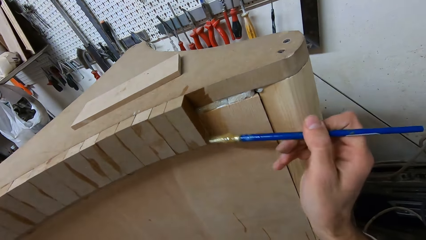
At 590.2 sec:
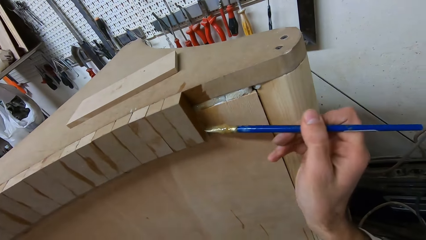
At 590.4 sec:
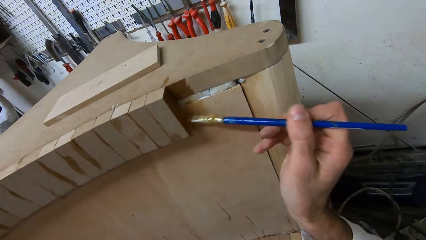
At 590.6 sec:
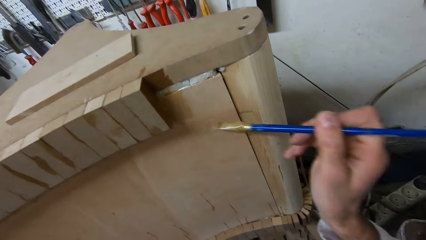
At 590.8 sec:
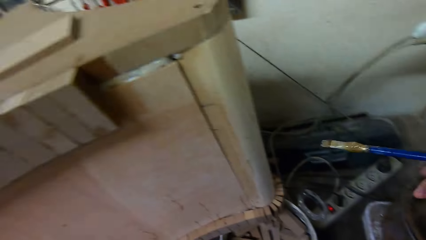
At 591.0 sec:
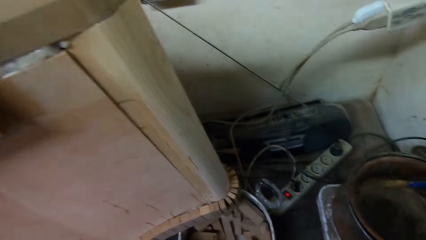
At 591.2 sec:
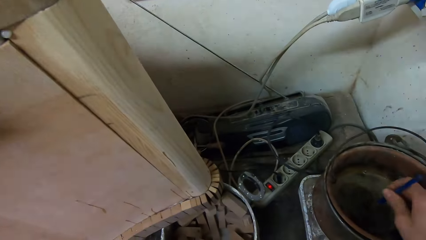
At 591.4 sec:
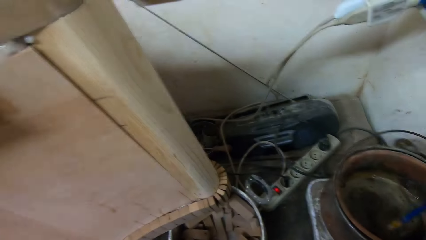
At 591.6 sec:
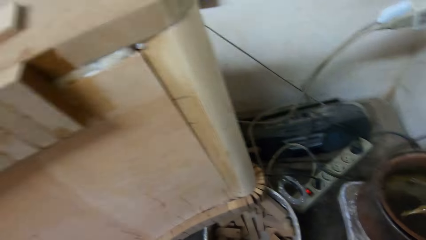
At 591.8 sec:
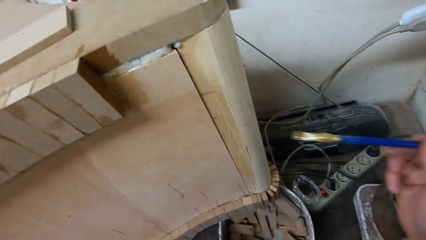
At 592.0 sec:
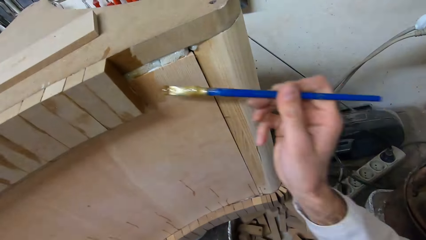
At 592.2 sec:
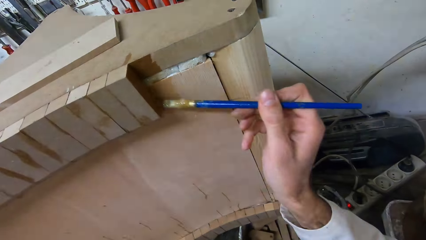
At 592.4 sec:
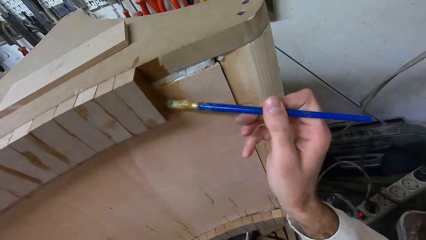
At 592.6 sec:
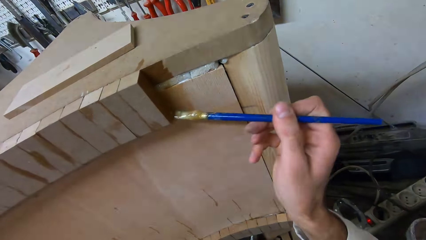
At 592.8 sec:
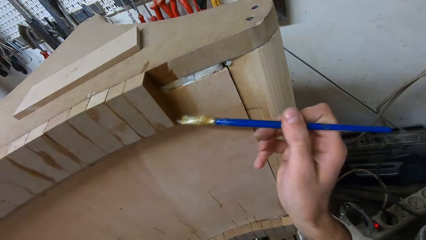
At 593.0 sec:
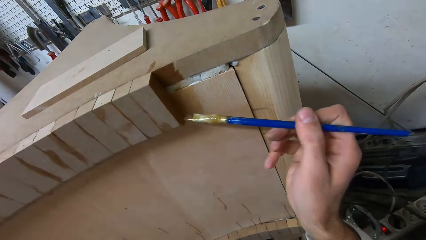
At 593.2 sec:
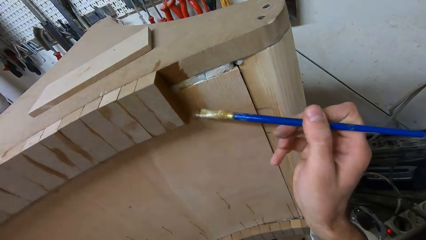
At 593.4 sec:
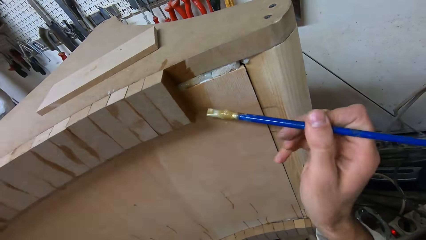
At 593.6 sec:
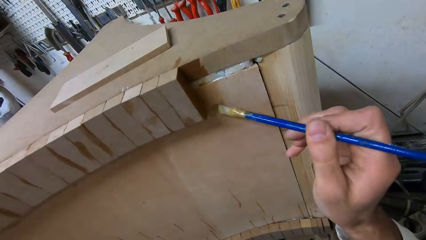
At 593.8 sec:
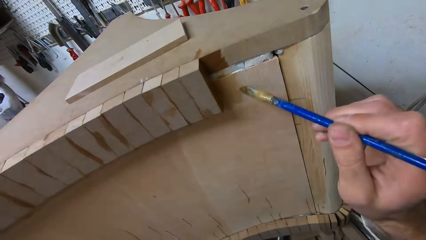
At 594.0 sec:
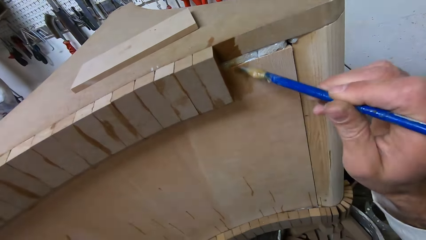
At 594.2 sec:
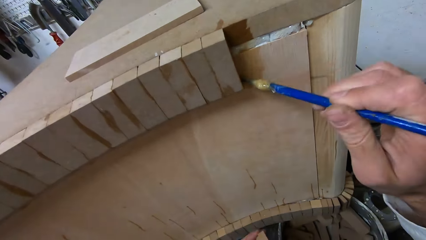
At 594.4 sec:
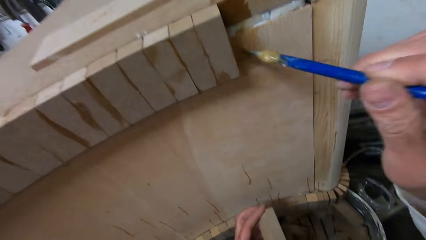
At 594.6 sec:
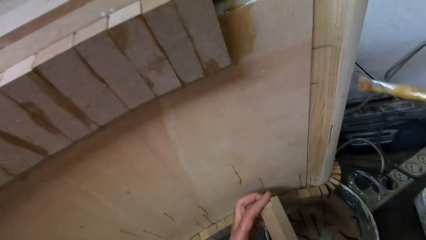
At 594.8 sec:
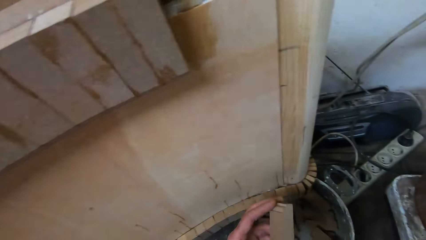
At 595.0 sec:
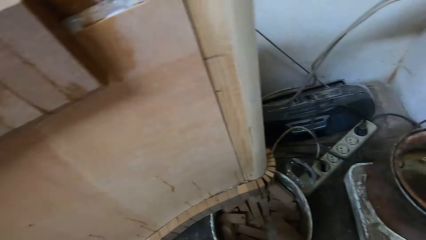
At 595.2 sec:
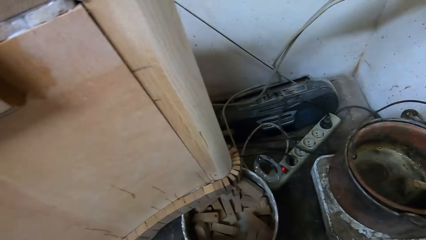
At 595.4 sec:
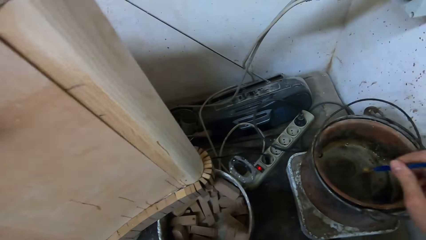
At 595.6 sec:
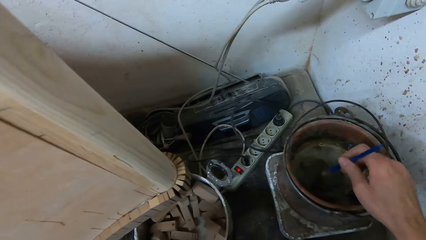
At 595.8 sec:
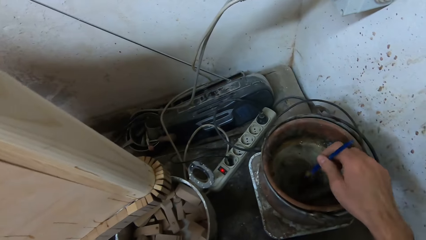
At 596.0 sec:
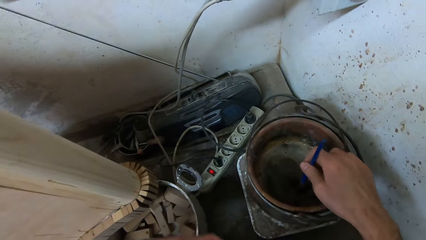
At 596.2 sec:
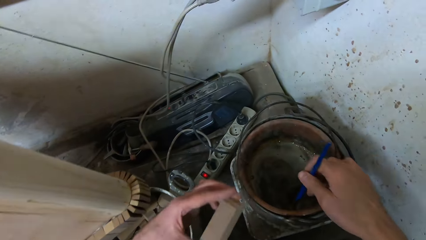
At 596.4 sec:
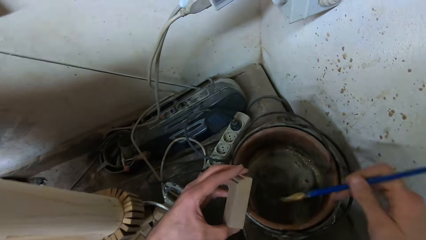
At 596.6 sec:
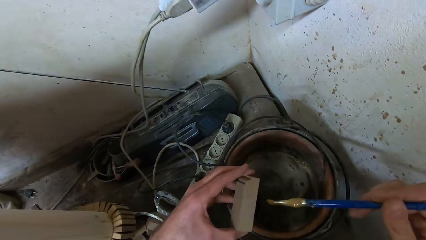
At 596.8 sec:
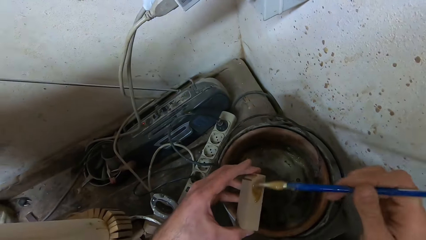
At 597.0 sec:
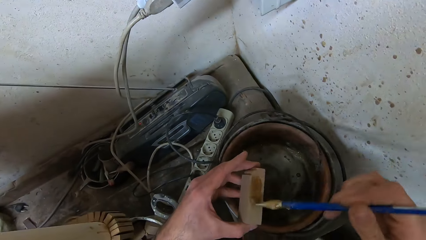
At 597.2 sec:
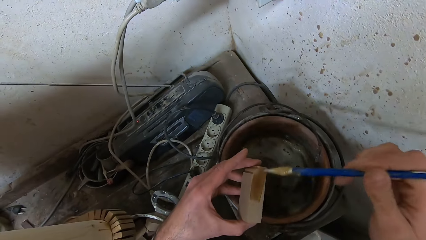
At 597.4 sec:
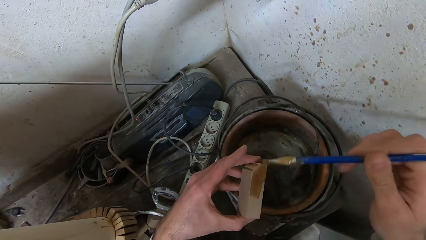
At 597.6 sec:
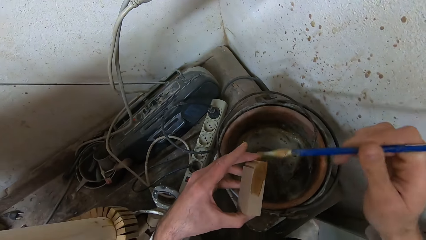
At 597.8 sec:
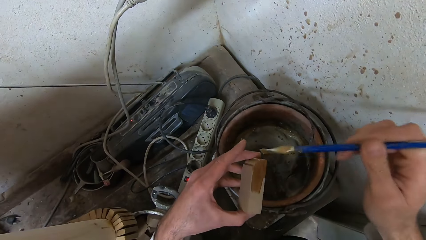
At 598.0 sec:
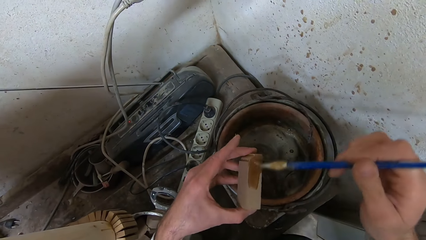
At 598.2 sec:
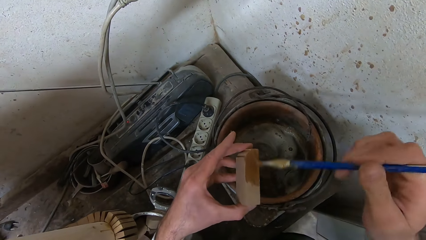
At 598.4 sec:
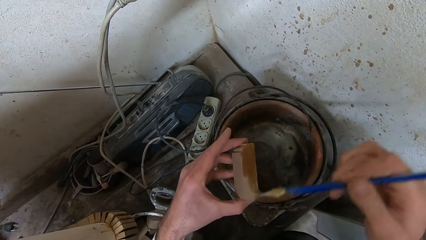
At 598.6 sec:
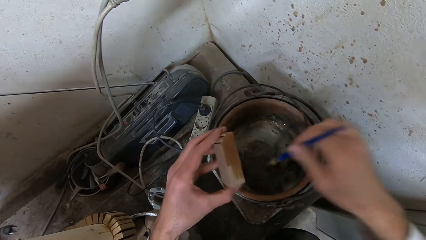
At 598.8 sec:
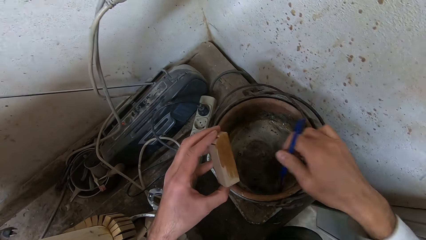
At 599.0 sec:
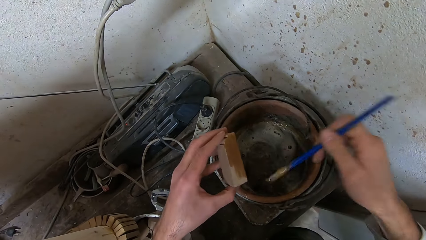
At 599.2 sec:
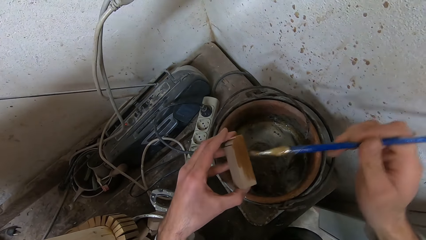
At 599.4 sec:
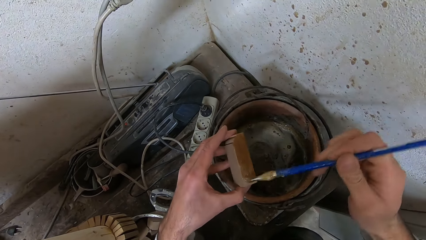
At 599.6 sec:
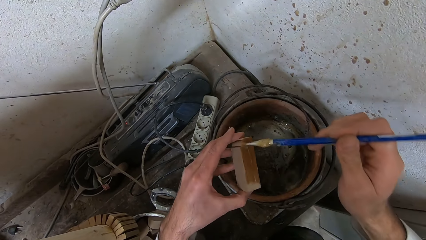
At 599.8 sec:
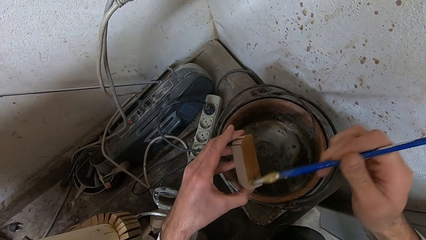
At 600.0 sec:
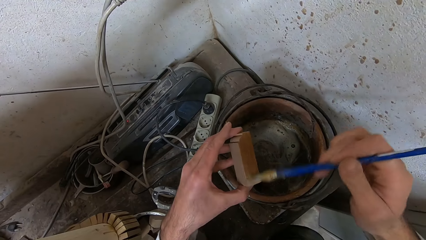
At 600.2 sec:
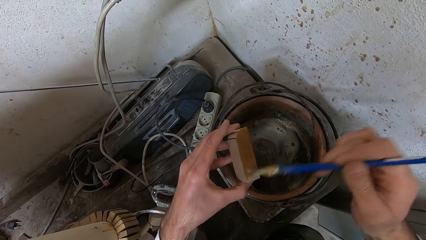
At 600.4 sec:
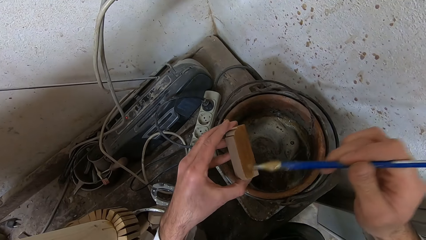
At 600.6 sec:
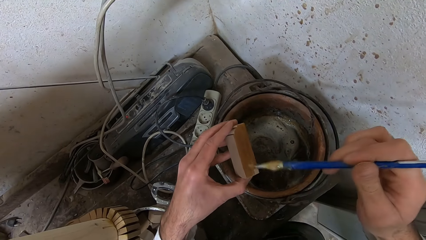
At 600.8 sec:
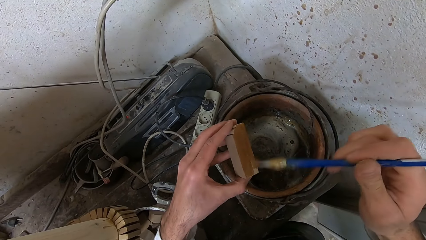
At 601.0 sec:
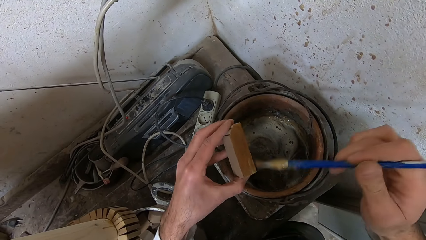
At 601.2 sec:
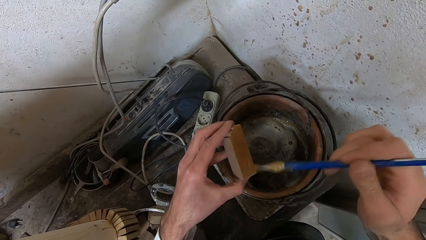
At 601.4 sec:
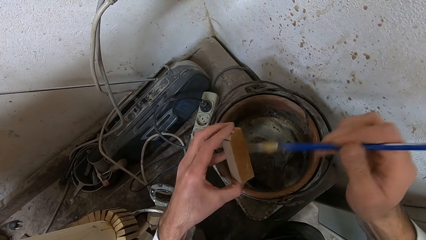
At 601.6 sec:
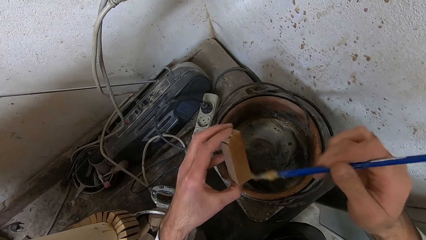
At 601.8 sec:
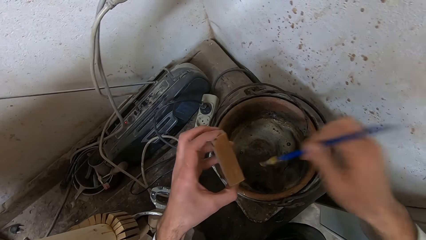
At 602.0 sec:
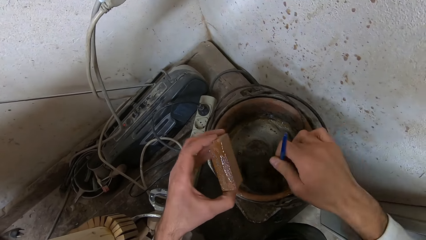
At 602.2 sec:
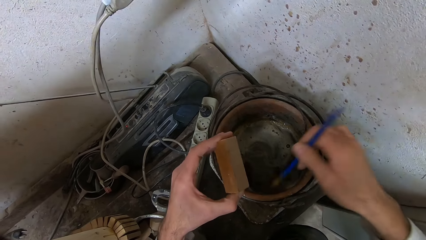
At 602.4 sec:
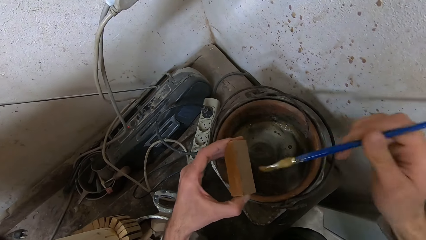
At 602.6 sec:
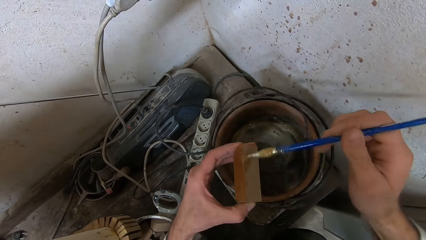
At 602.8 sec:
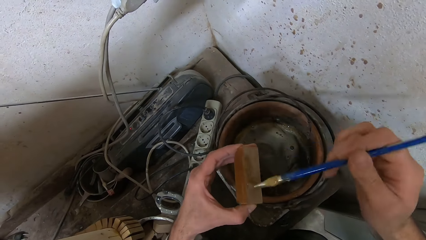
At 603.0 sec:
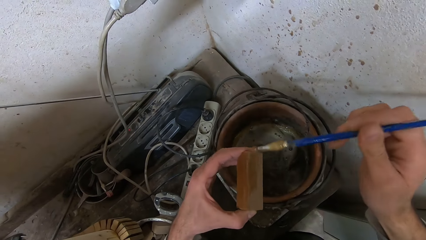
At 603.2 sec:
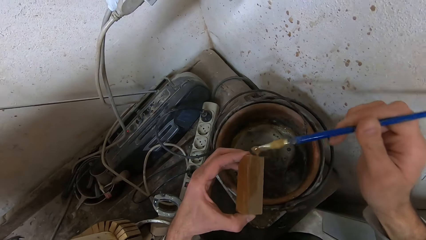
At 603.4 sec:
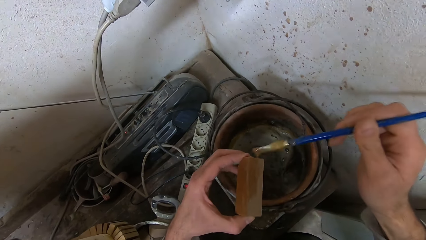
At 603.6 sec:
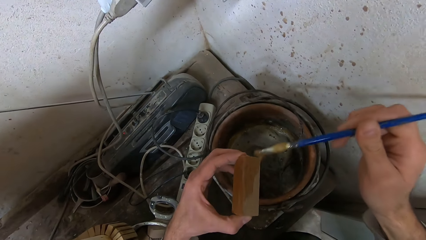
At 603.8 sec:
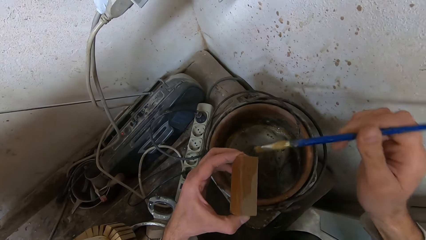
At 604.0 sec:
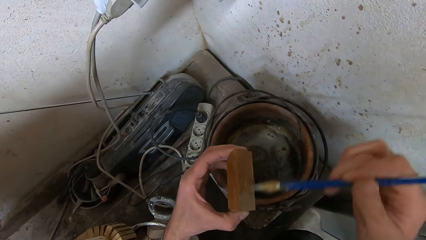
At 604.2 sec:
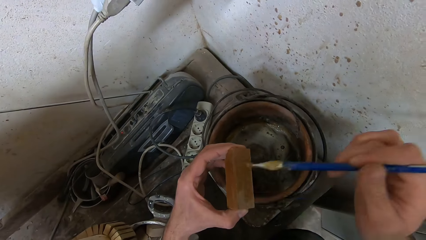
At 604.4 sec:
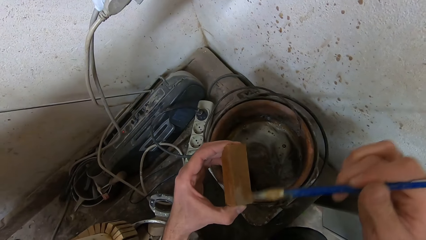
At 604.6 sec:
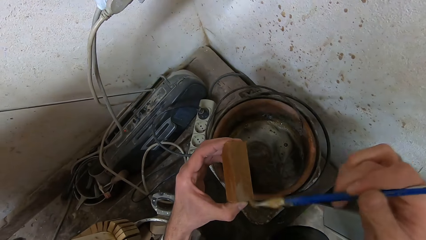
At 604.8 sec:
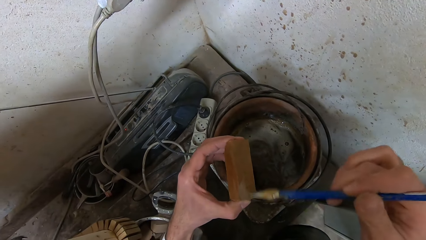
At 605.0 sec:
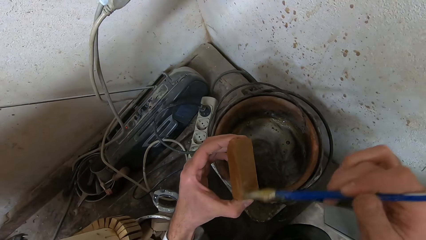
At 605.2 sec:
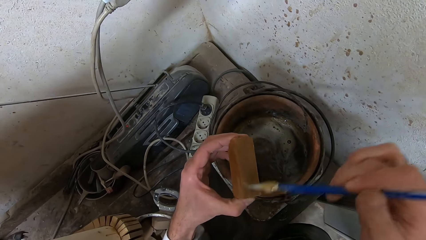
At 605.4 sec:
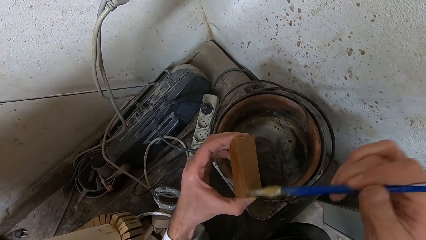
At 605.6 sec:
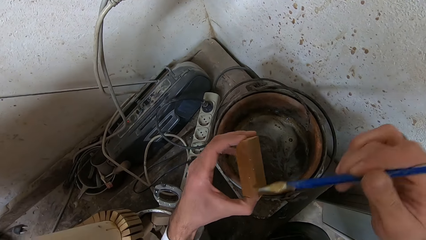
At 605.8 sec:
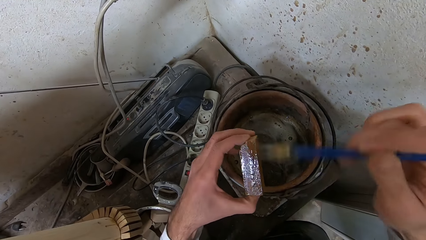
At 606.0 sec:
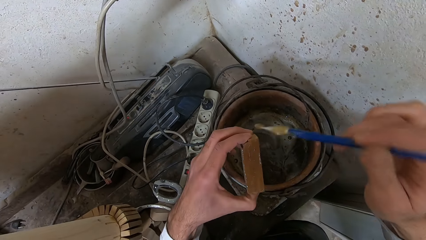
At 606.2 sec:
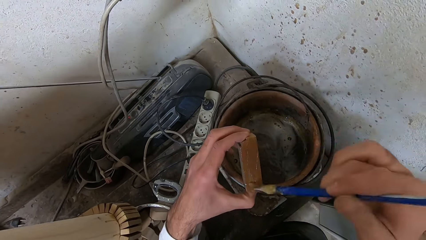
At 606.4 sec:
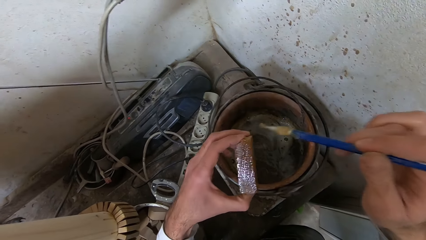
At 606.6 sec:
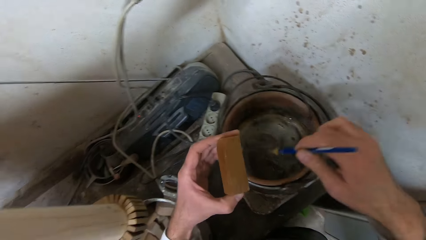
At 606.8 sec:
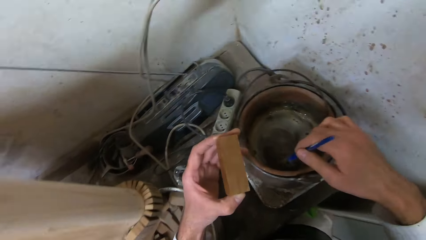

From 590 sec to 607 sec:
The camera wearer dips a brush in a bucket or can of gum. They apply gum on the wood with the brush. They dip the brush in the bucket of gum. They apply gum on another piece of wood. They dip the brush in the bucket of gum. They apply gum on the piece of wood with the brush. They dip the brush in the bucket of gum. They apply gum on the piece of wood with the brush.
